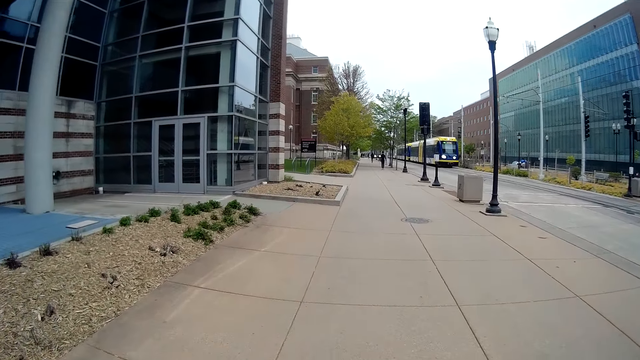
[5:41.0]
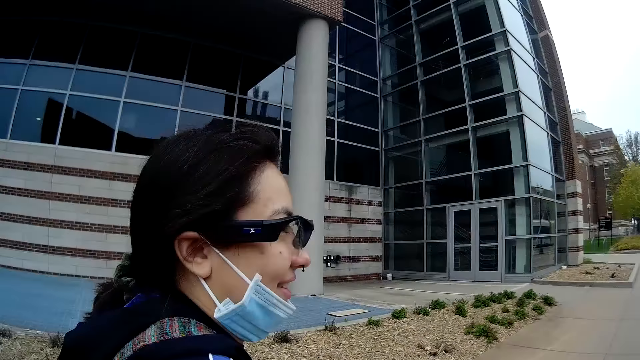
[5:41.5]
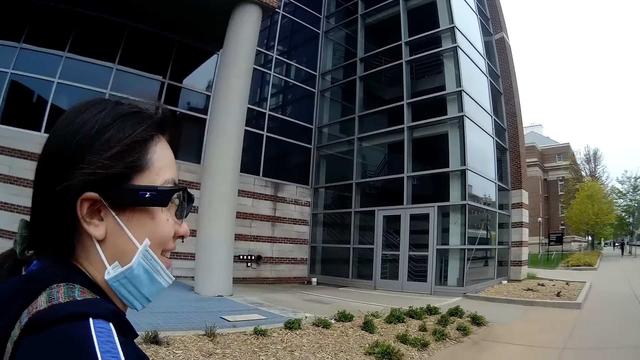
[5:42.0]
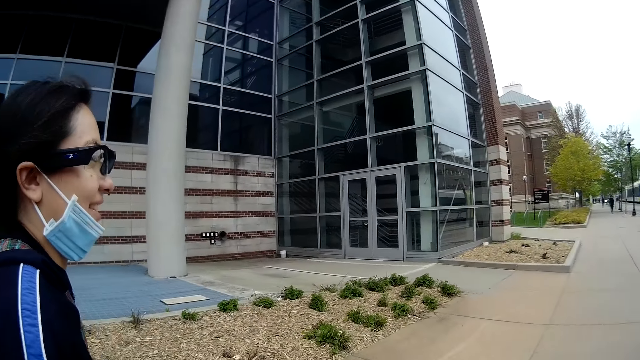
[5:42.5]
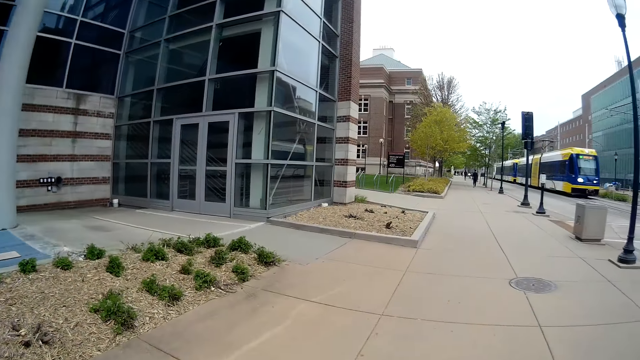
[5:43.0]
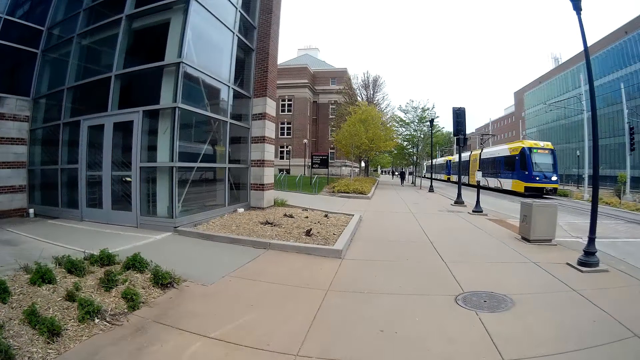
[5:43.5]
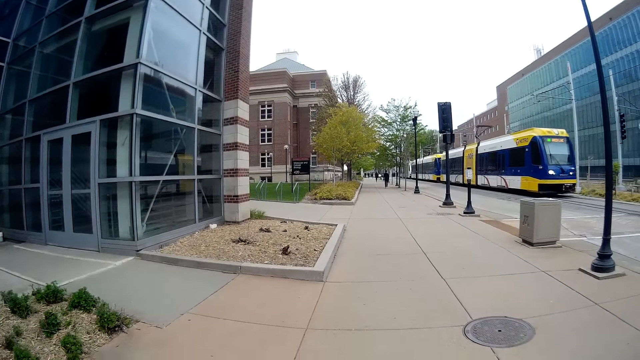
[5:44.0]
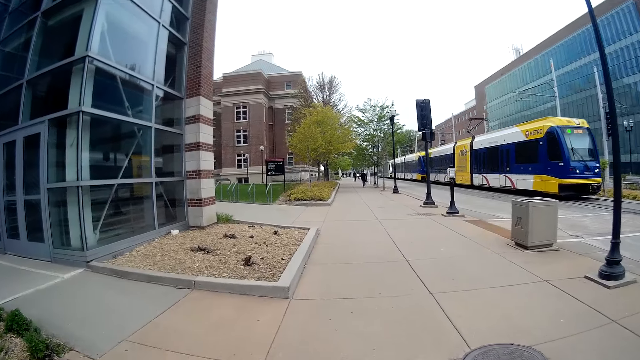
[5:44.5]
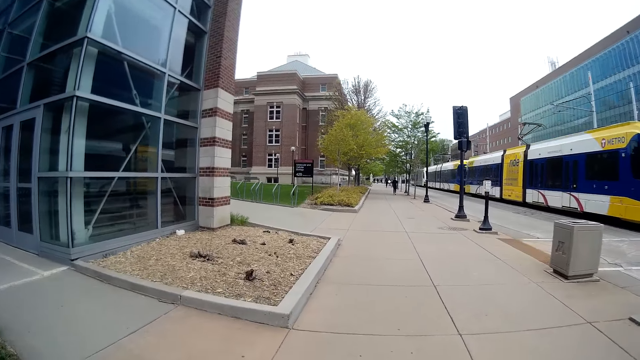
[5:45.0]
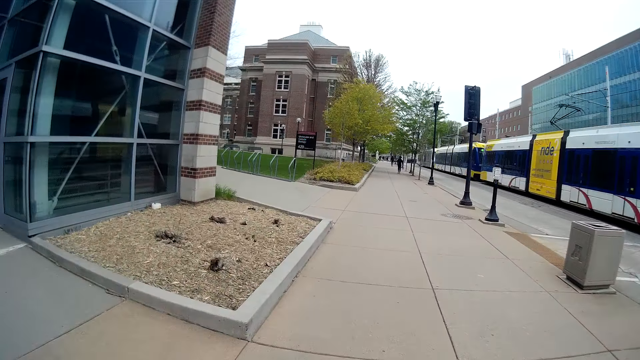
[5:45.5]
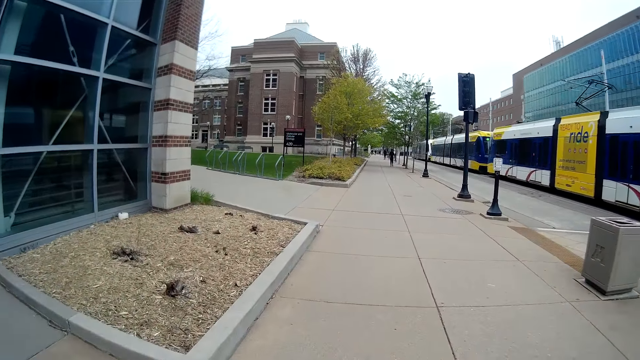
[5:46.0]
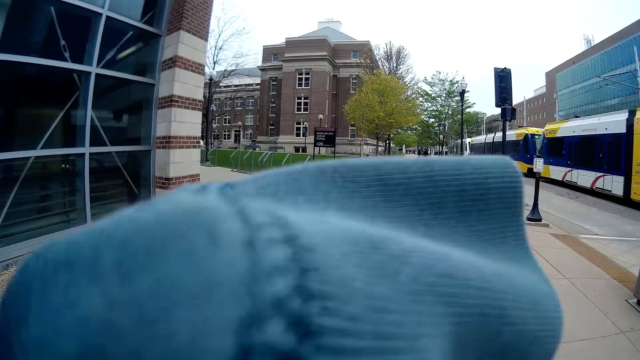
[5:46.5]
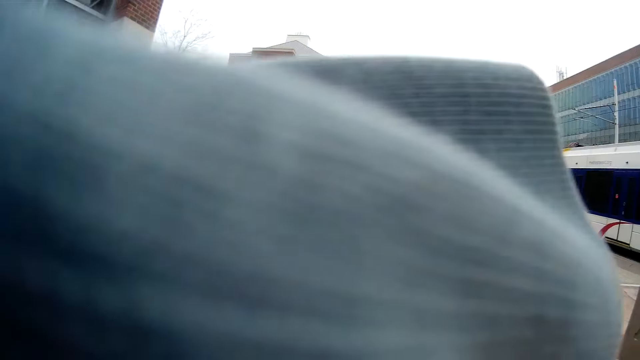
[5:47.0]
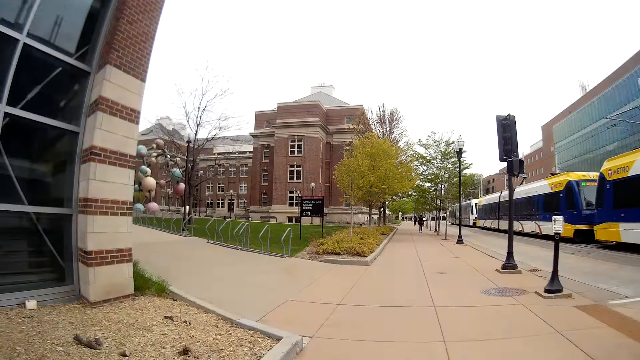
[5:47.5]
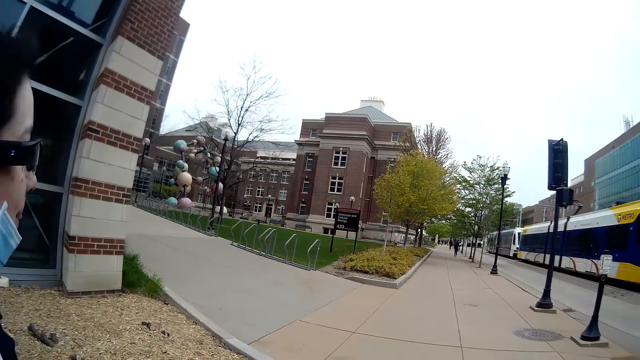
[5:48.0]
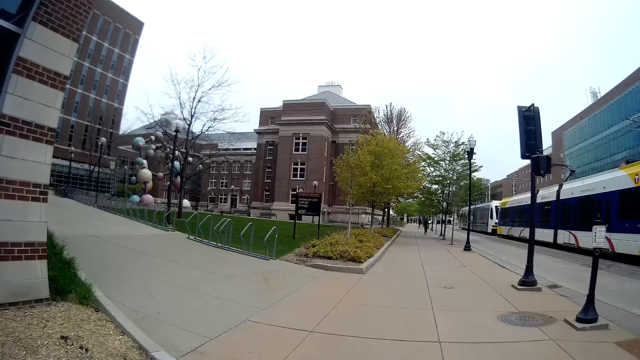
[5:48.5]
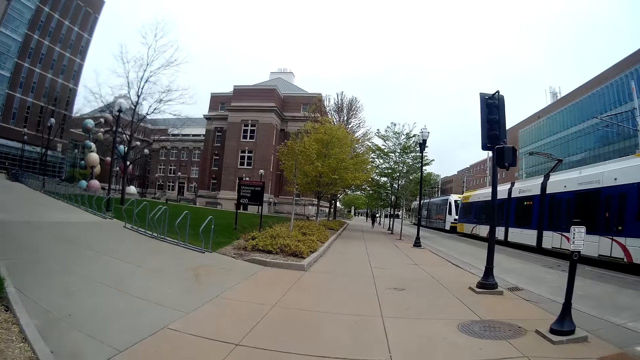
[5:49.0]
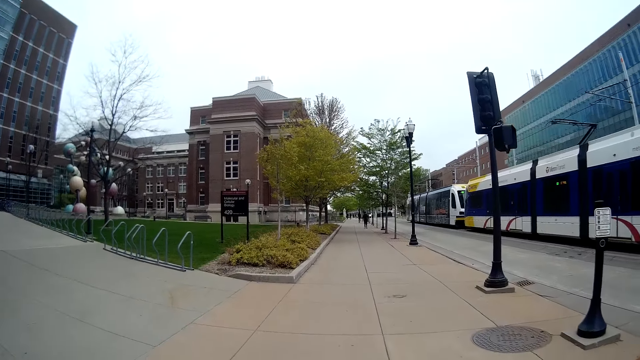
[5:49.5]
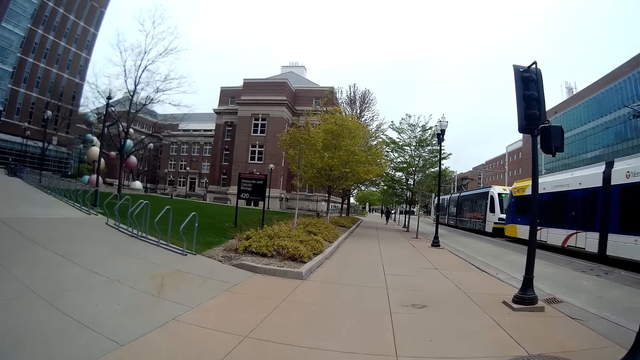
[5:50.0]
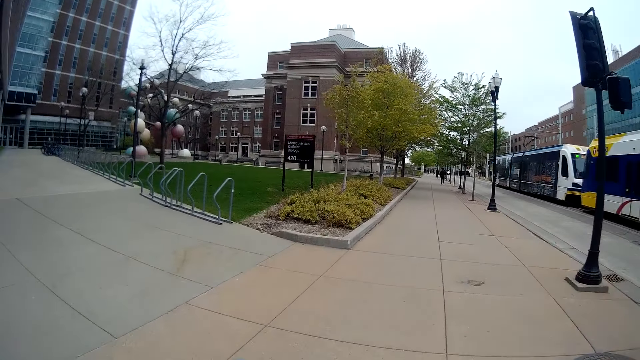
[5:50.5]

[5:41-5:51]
A lady walks around. The camera wearer raises a hand. They raise a hand again.

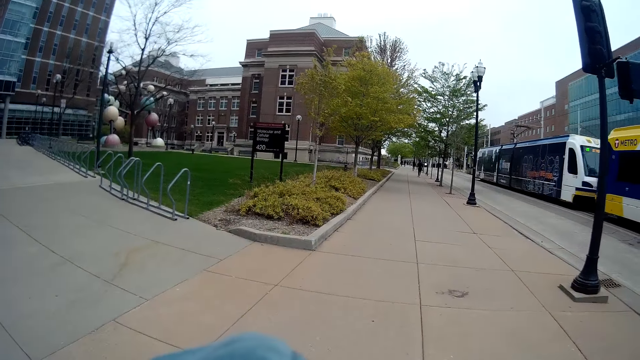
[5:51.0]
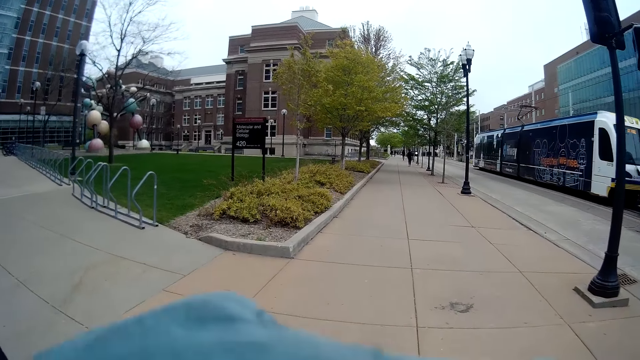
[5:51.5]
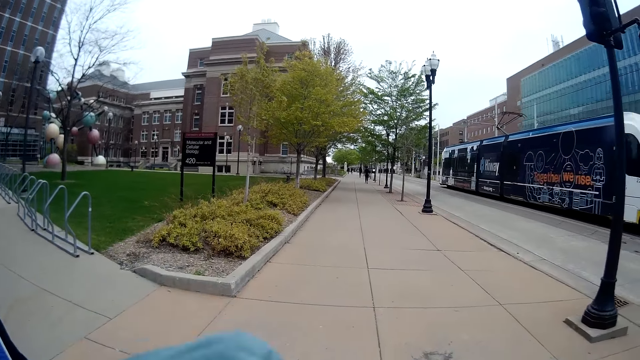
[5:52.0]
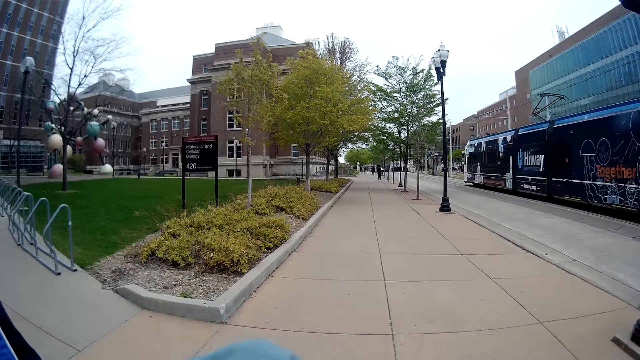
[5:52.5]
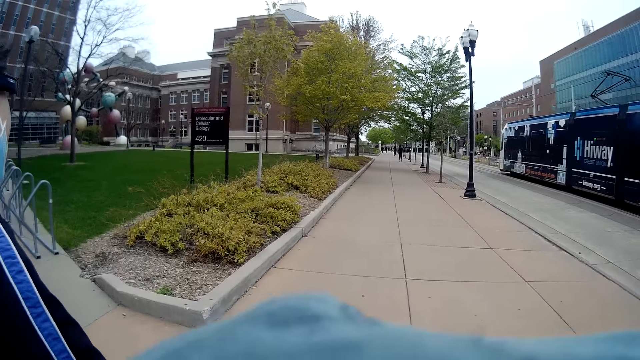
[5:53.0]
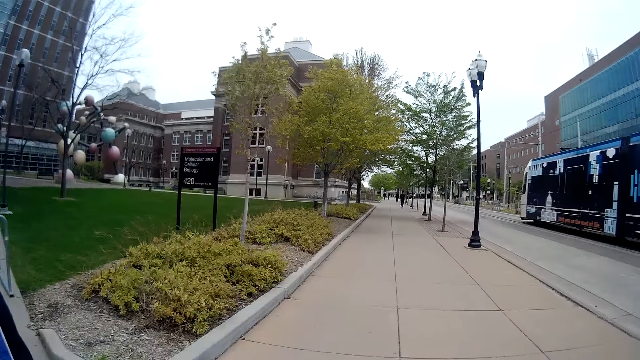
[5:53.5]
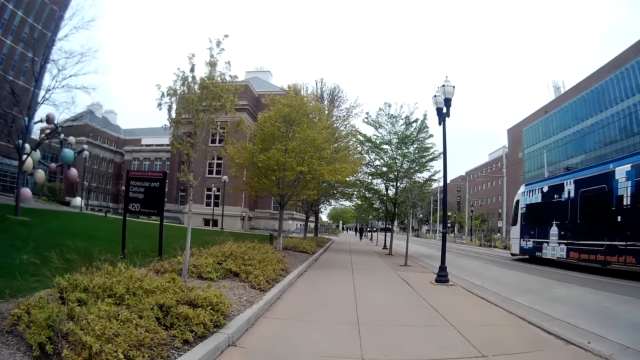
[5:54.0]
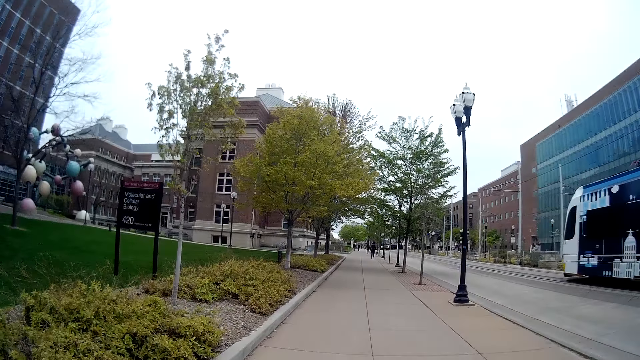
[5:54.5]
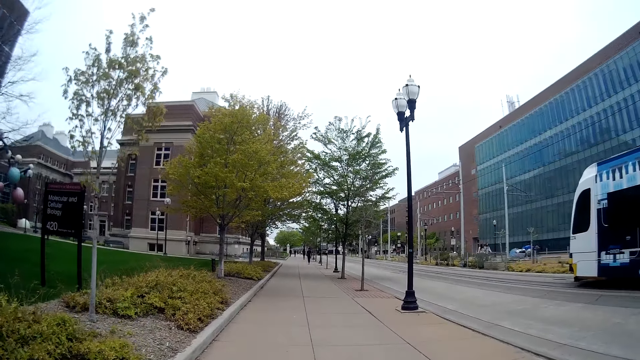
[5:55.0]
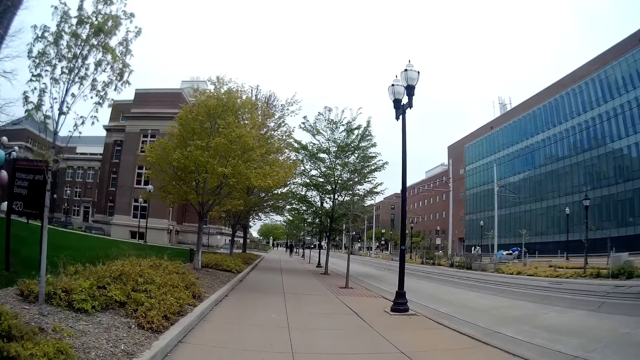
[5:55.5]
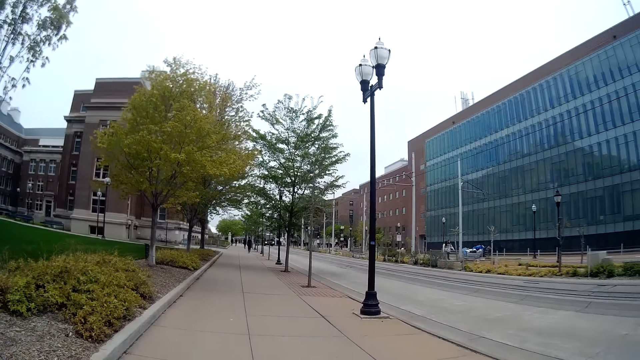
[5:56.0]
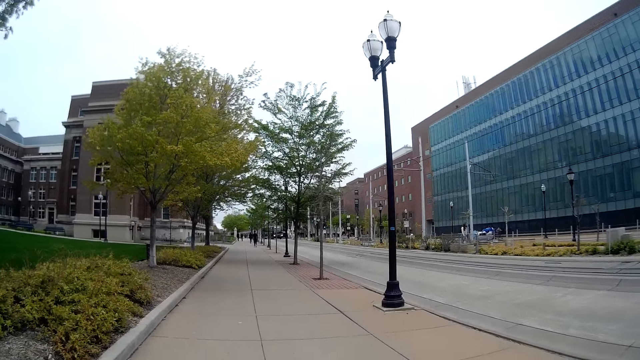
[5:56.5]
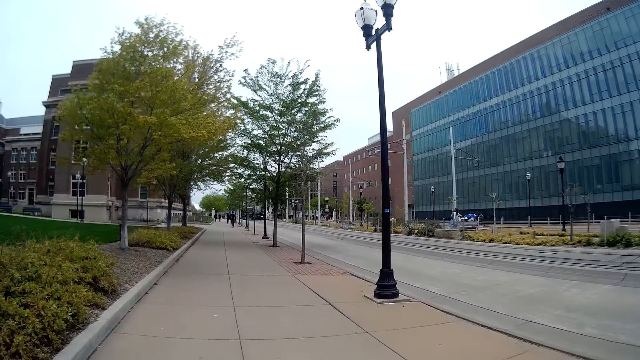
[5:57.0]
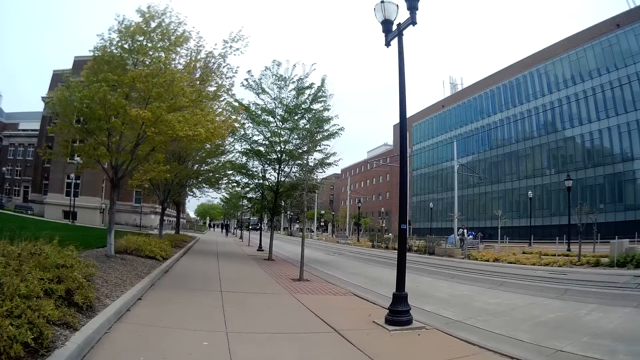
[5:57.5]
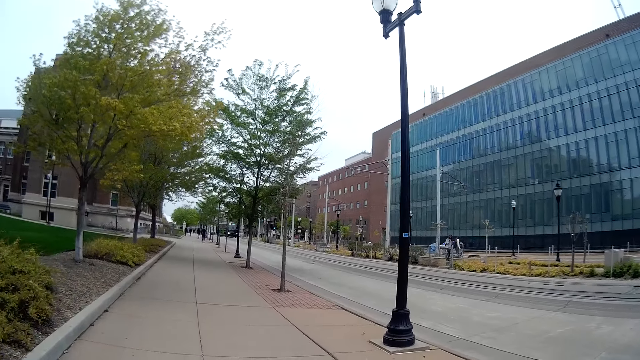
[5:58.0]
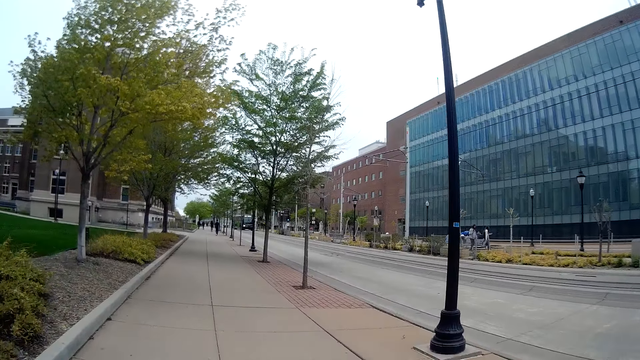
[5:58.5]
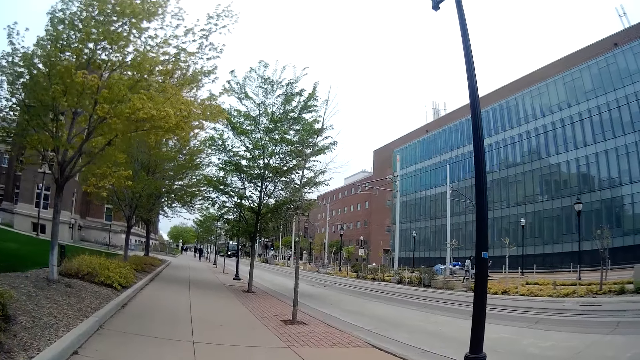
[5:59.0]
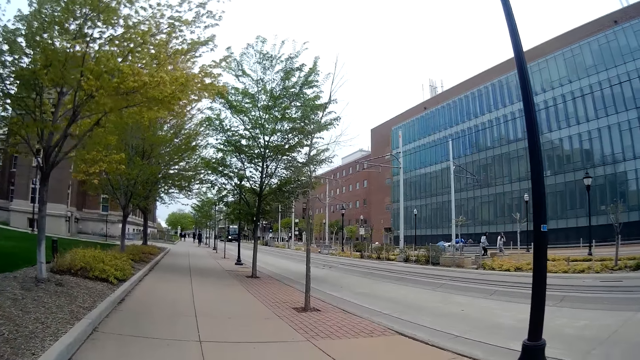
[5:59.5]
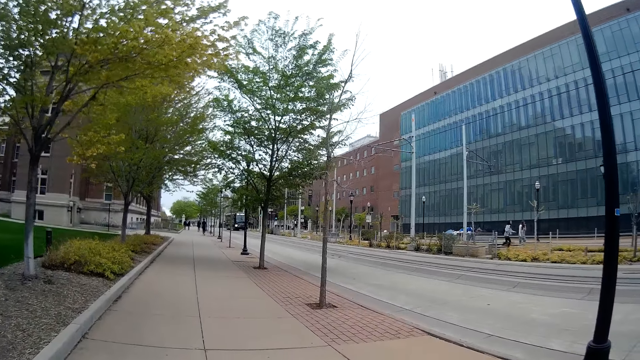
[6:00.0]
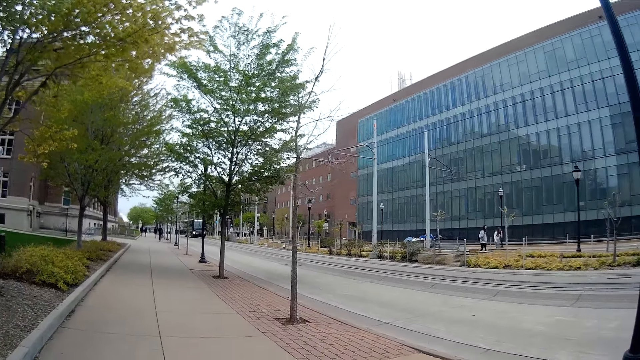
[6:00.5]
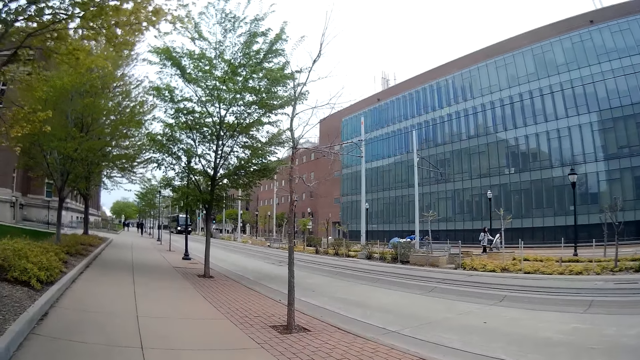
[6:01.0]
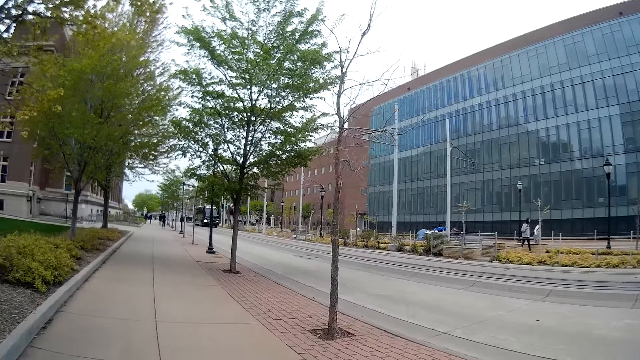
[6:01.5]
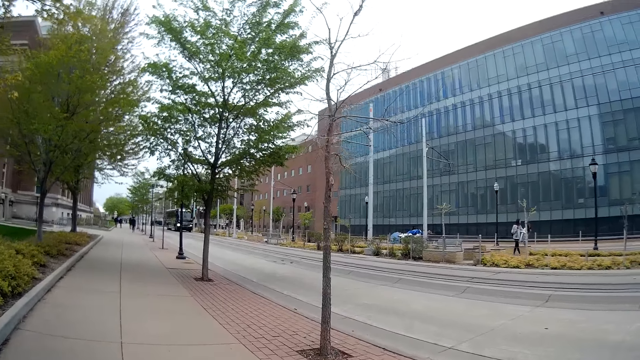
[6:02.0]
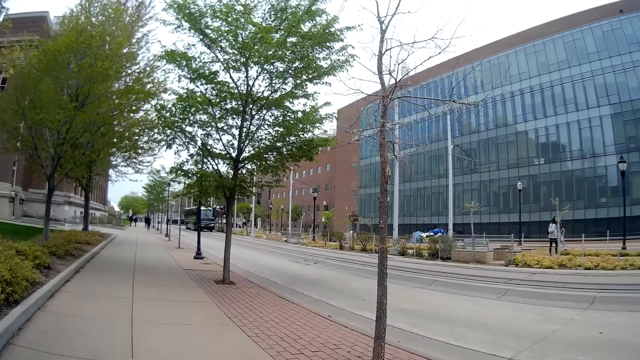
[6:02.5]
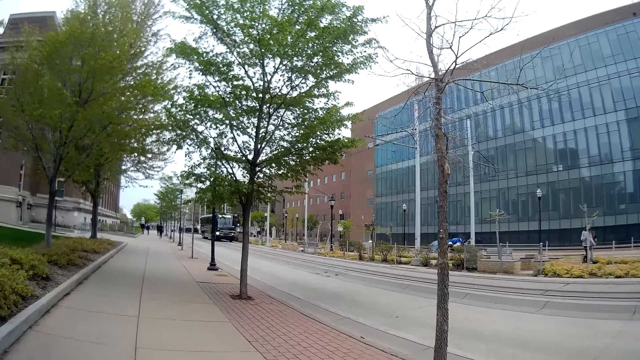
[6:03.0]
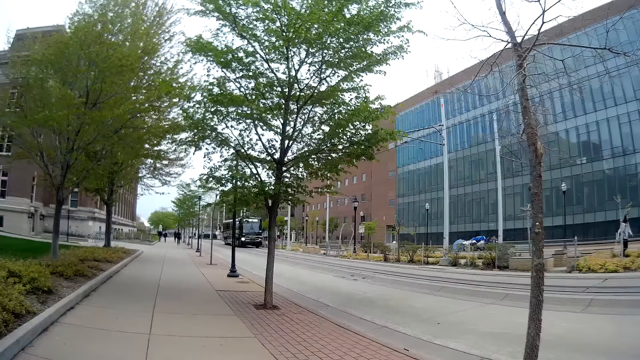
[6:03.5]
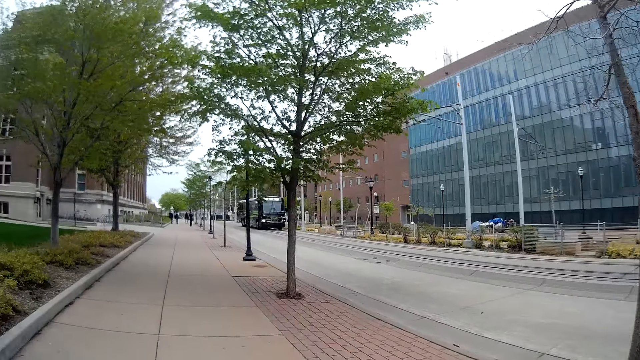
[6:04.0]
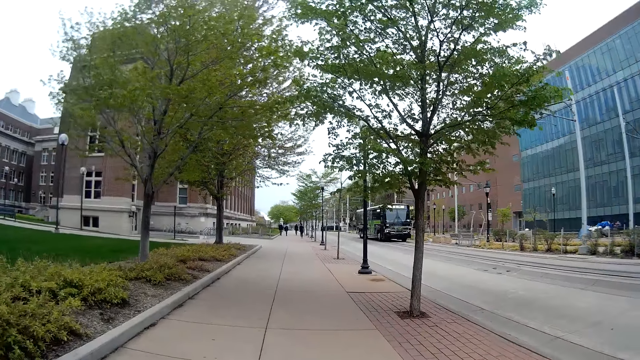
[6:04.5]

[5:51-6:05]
The camera wearer talks to a lady. They walk around. The lady talks to the camera wearer. The lady walks around. A black bus moves past the camera wearer on the road.
